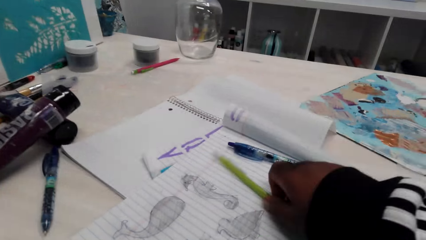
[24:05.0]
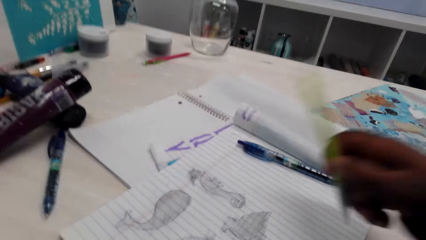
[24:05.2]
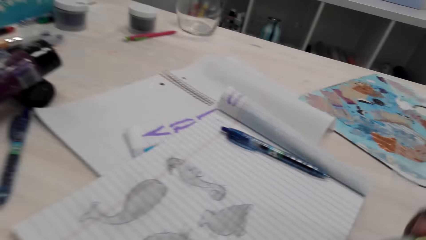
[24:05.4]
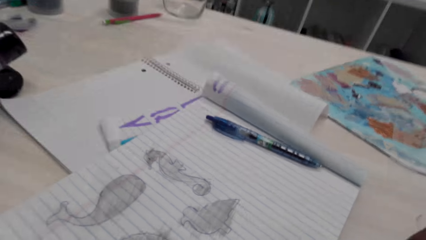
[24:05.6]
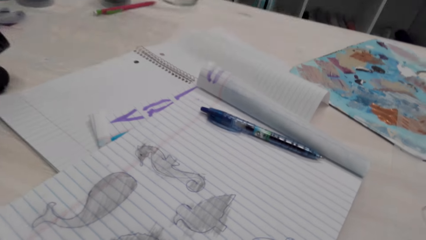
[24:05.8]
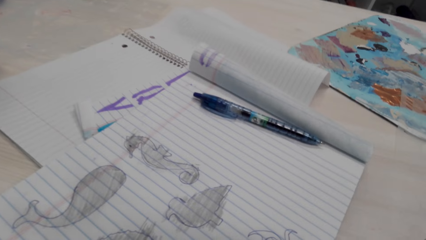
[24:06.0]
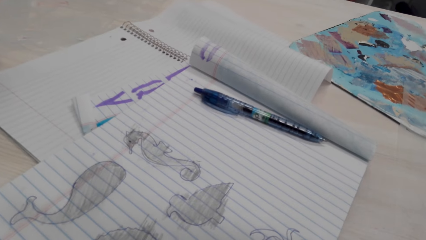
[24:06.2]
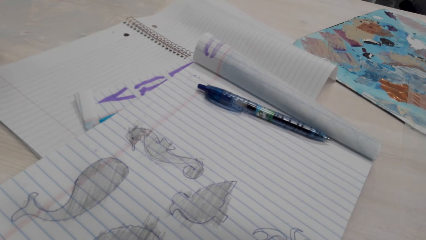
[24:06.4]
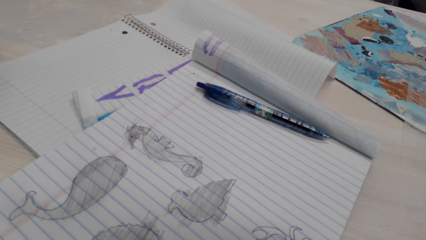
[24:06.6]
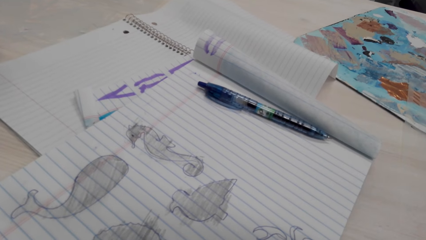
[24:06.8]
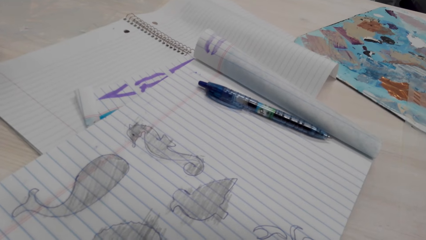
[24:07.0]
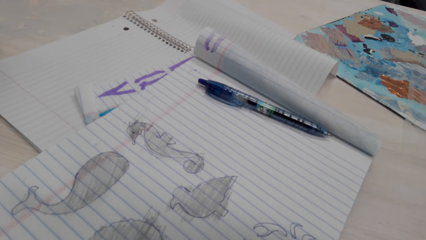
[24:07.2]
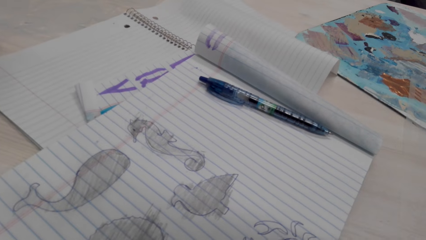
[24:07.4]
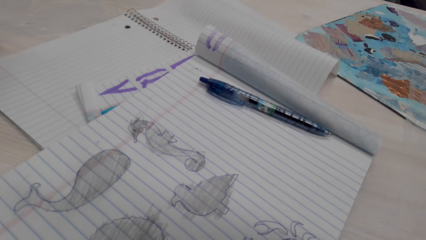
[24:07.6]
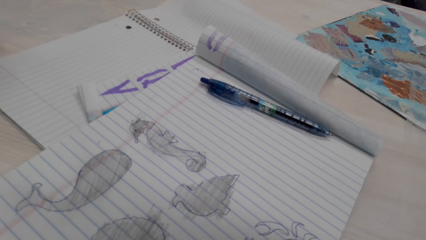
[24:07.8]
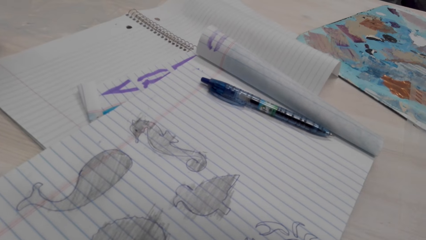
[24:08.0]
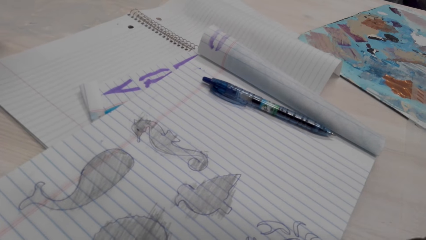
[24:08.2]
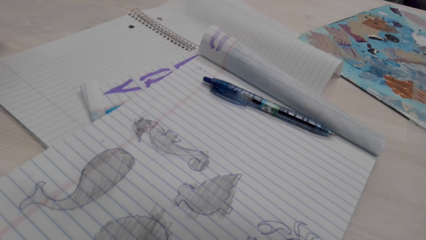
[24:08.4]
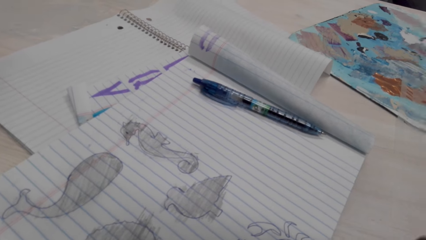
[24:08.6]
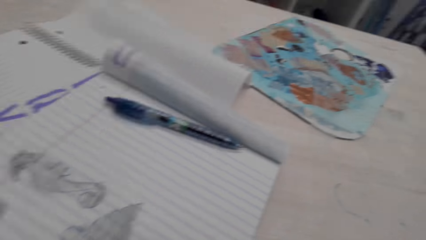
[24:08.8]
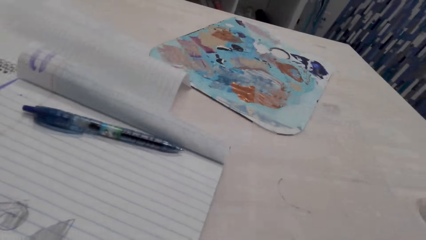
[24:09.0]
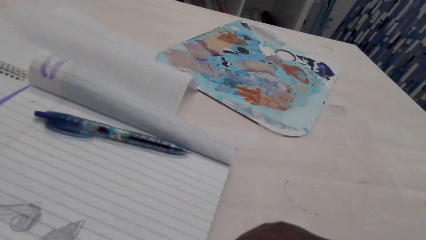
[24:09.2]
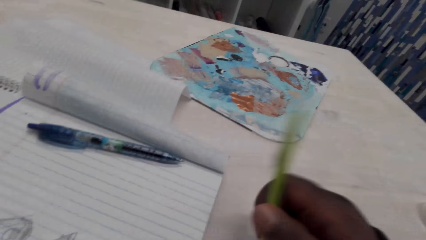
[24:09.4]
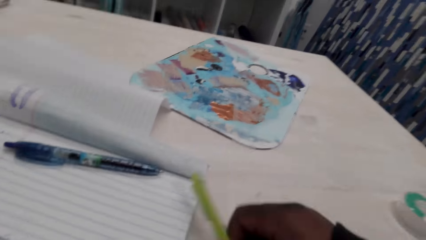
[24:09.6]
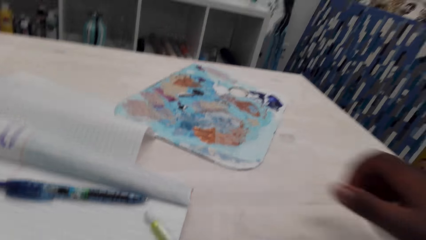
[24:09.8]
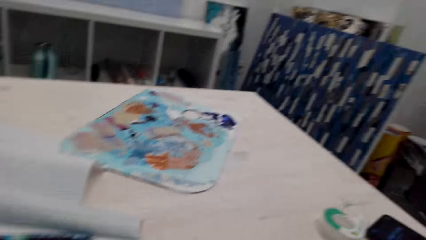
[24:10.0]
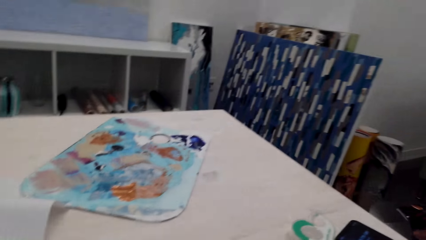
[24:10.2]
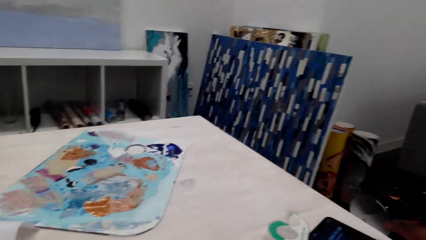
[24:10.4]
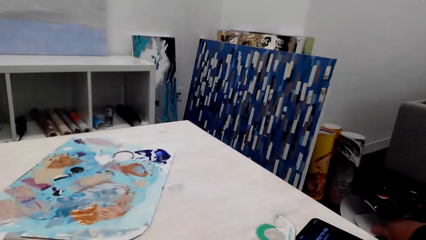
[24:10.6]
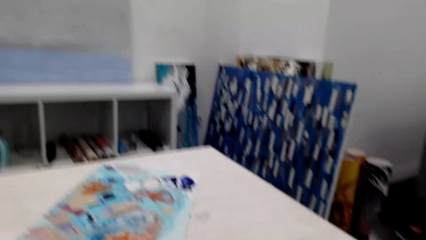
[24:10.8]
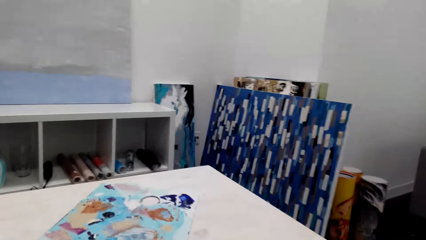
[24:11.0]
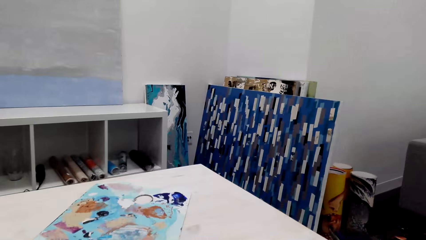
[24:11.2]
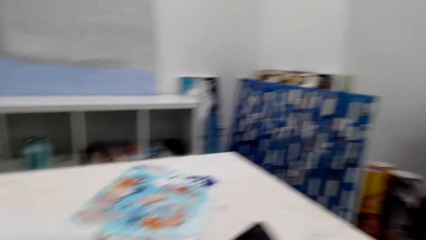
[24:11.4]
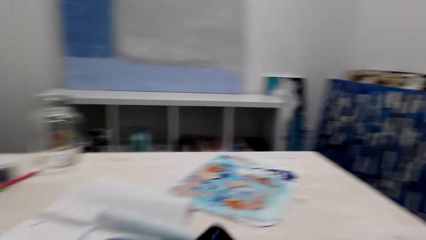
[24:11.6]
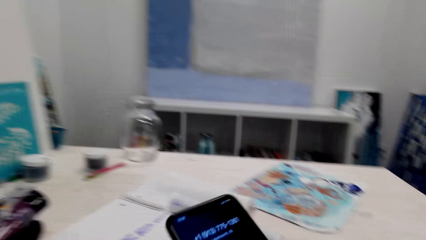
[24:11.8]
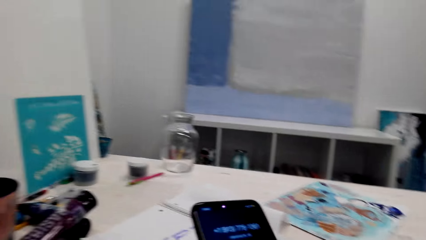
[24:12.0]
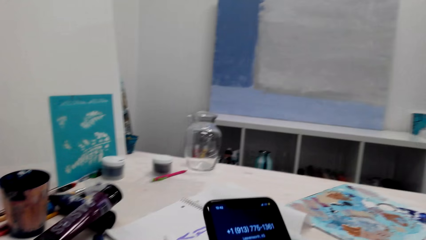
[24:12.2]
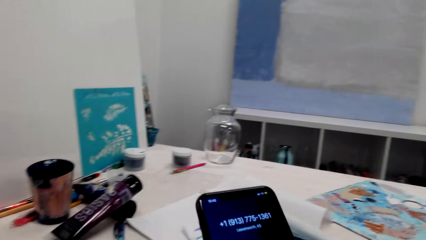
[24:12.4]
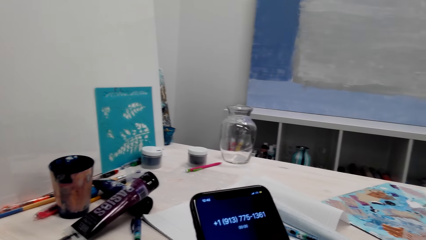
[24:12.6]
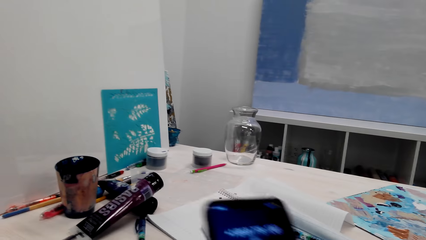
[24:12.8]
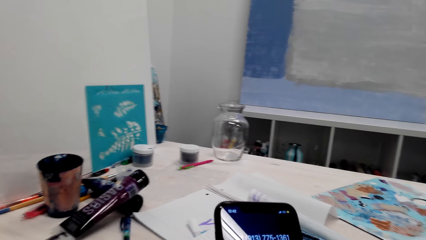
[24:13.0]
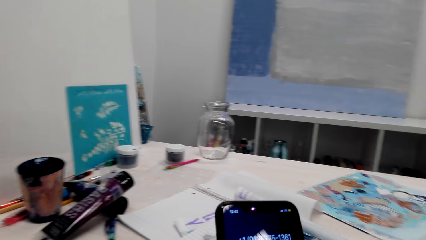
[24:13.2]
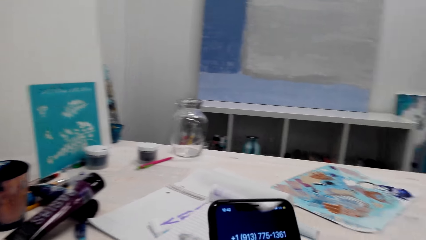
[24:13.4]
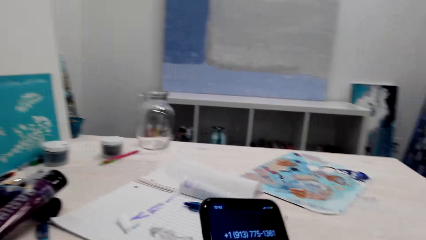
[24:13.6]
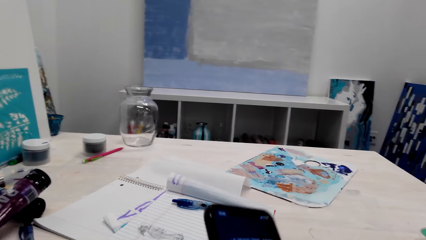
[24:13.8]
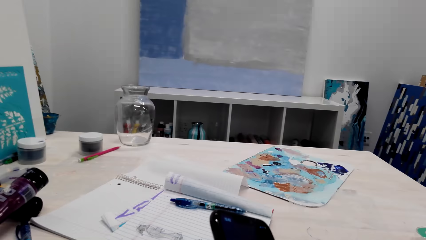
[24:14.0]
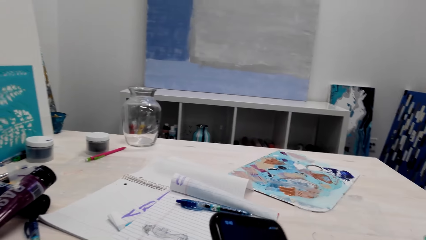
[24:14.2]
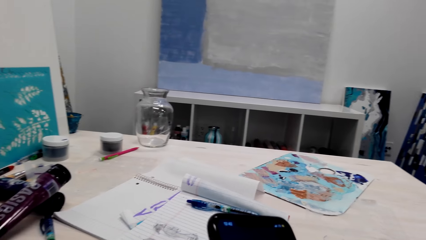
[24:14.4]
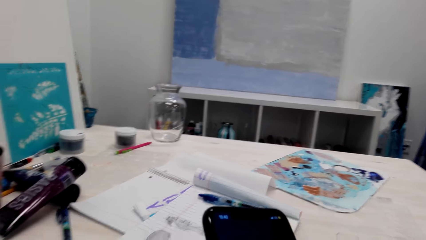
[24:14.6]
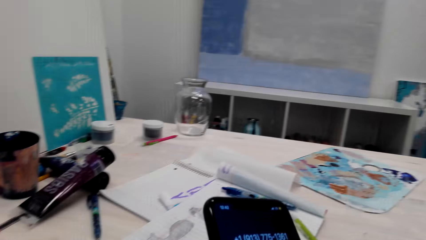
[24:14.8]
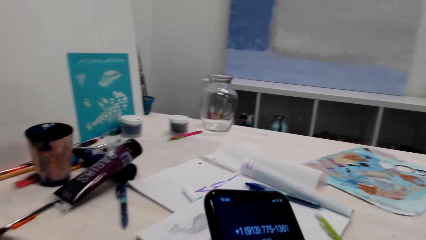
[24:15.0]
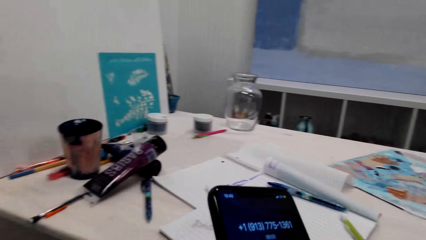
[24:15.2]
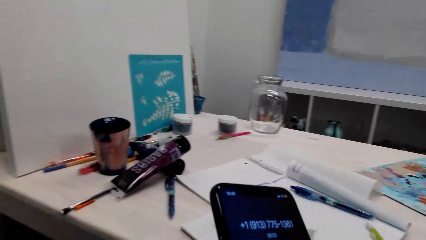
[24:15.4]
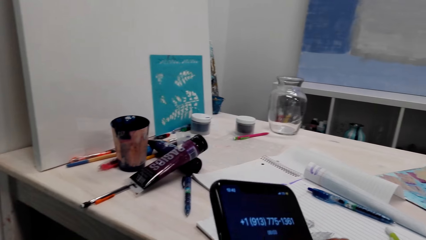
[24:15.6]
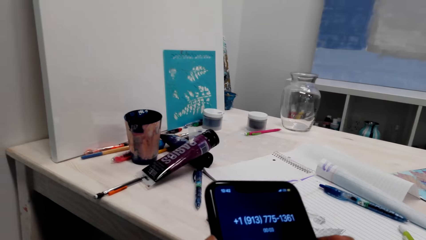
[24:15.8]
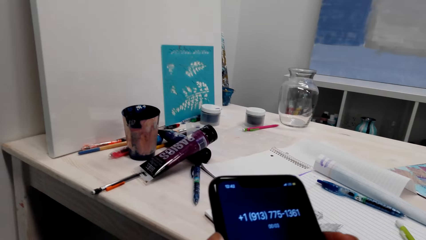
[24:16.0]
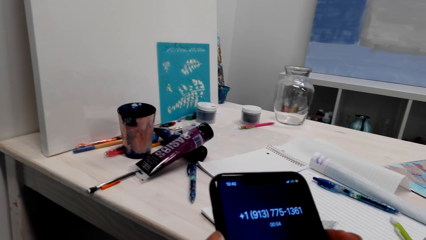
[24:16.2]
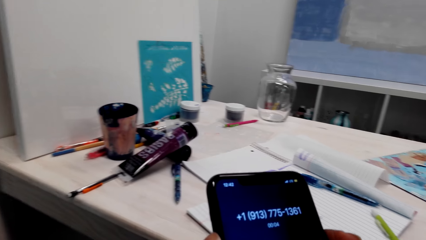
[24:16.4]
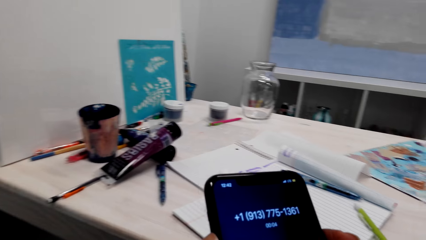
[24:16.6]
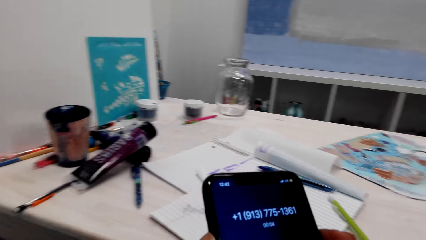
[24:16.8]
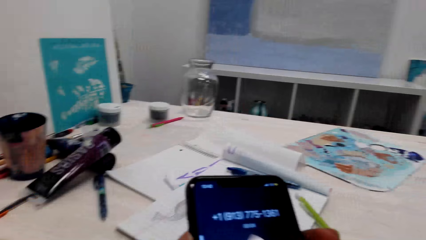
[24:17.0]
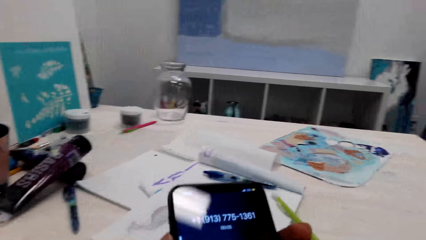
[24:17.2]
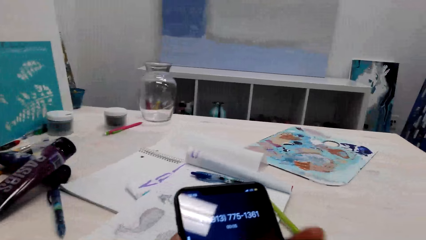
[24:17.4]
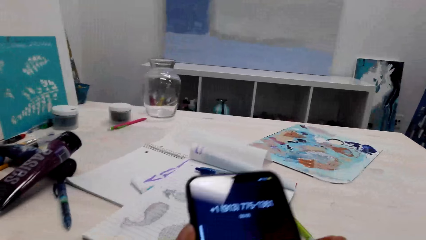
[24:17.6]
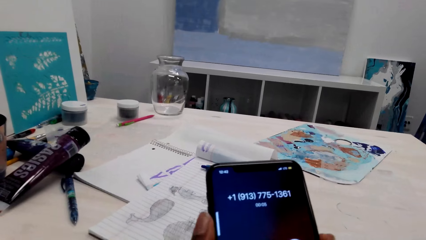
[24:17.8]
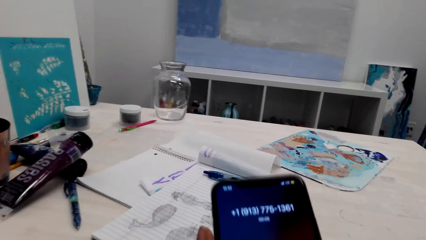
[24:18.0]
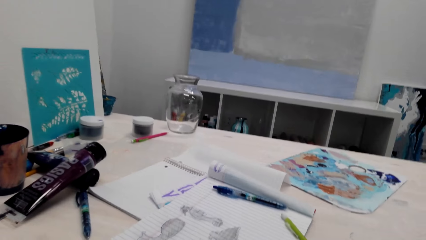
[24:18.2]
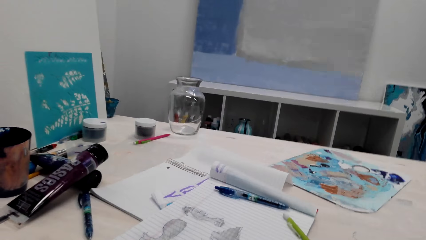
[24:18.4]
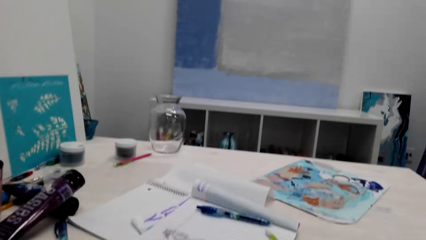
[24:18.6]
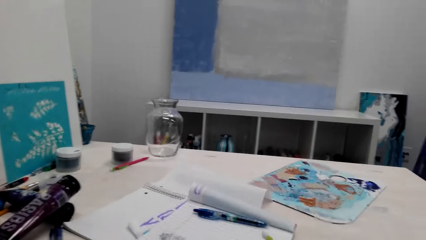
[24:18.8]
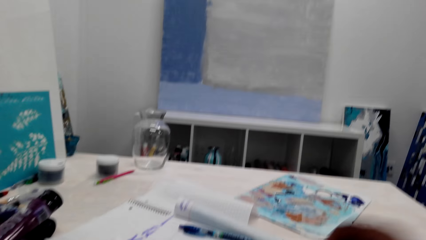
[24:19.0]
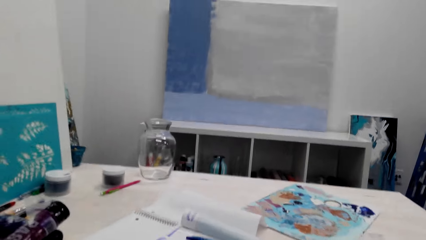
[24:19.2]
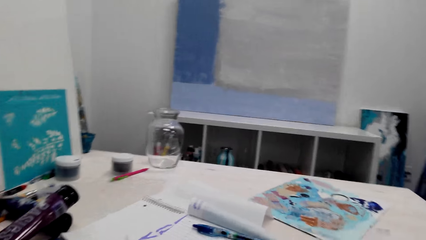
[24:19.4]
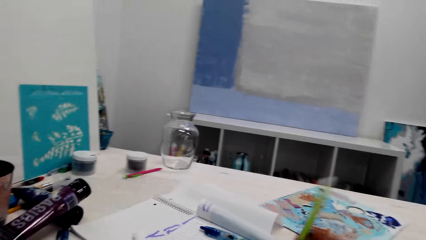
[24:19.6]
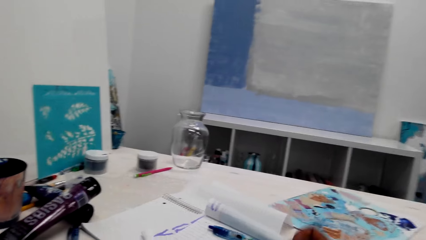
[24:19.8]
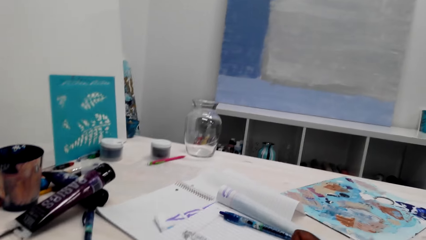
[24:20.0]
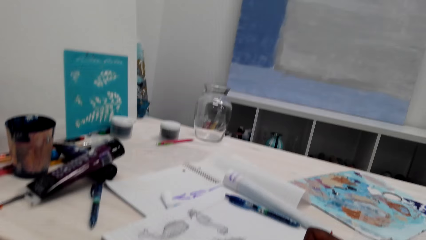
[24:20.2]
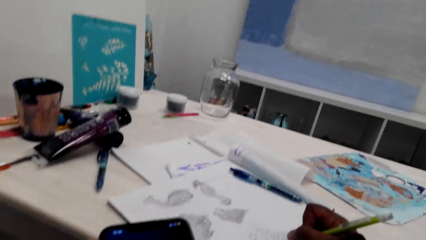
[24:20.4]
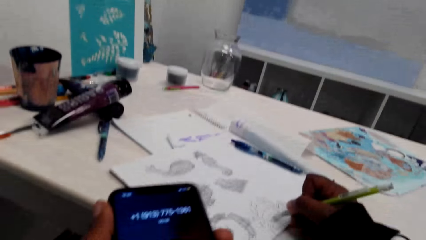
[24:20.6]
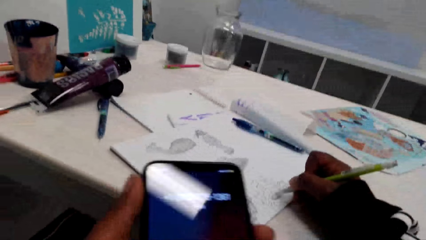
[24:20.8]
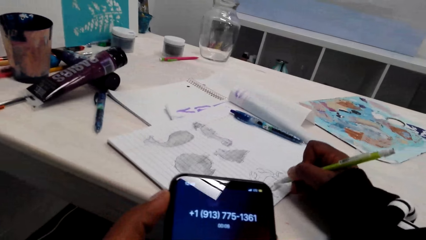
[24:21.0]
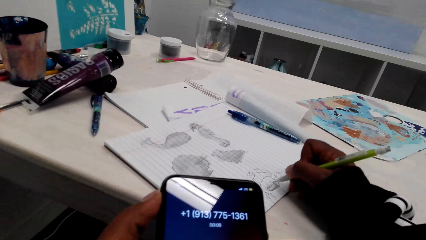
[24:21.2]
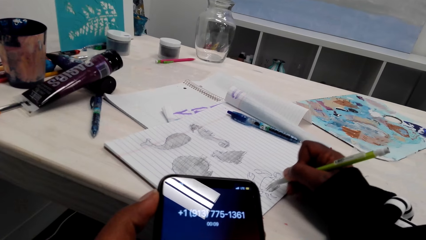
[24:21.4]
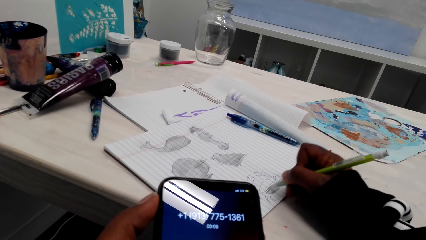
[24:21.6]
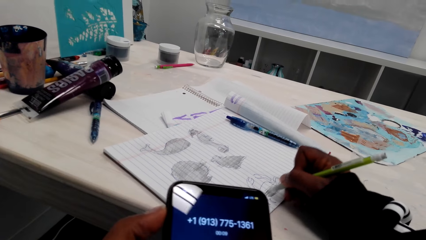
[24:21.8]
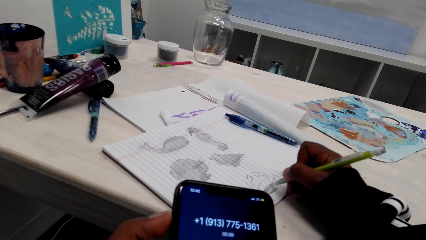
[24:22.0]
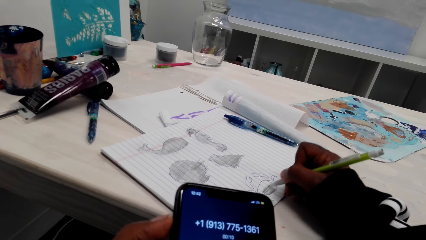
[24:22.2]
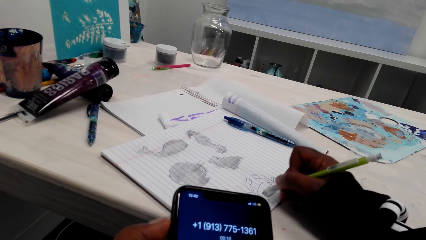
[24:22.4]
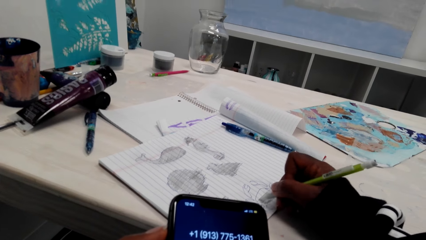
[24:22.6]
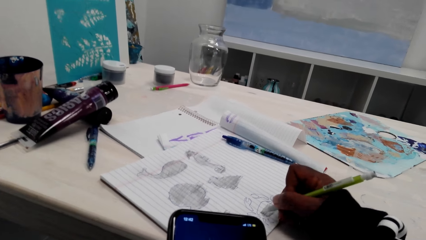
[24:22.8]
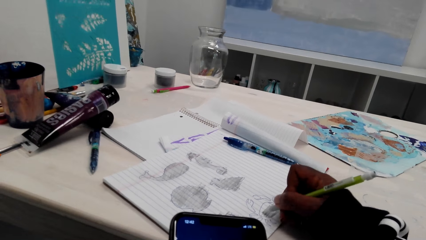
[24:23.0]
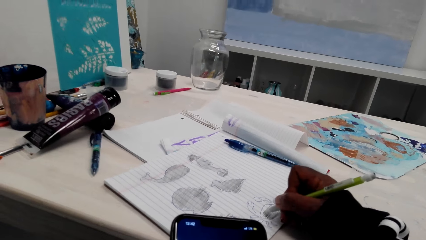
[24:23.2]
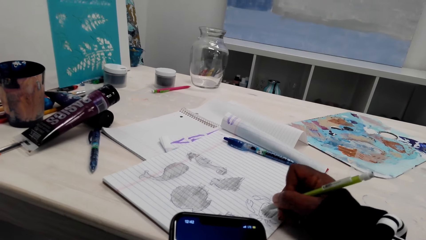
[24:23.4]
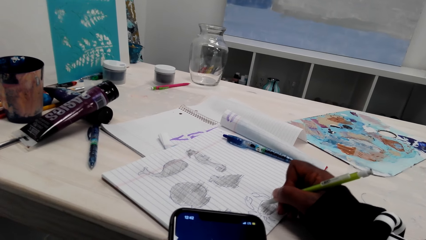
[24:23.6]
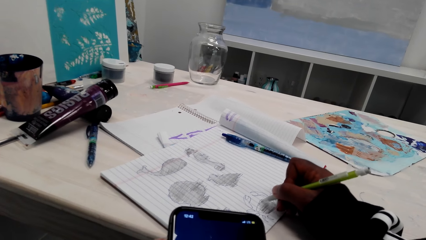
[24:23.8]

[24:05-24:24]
The camera wearer places the pen down. They pick up a pencil, shade, and stare at the drawing. They look around the table. They place the pencil down, pick up a phone, and operate the phone. They make a call on the phone. They look around the table. They shade the drawing.
